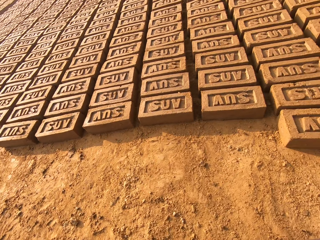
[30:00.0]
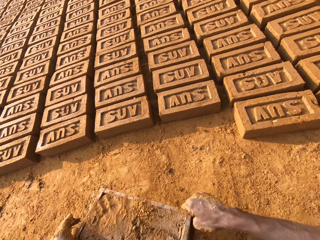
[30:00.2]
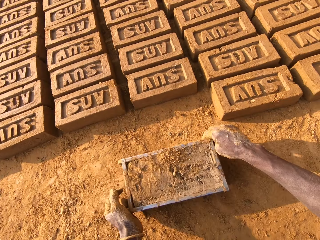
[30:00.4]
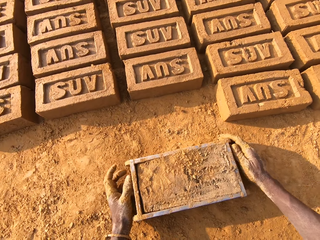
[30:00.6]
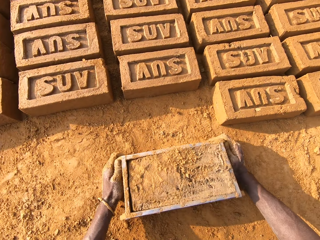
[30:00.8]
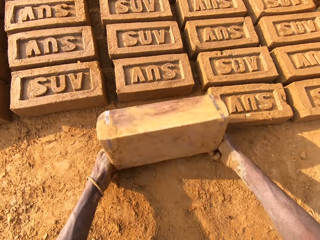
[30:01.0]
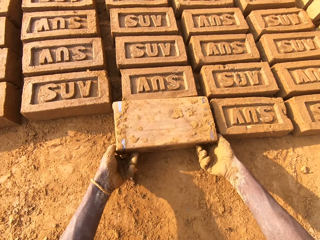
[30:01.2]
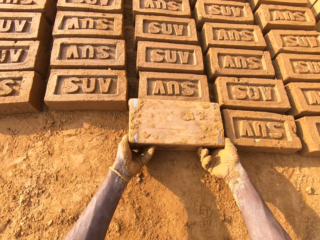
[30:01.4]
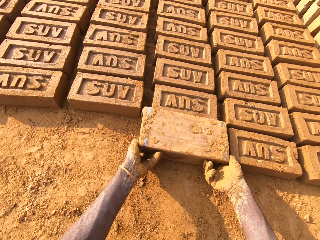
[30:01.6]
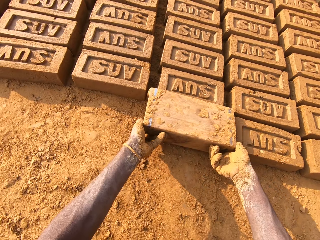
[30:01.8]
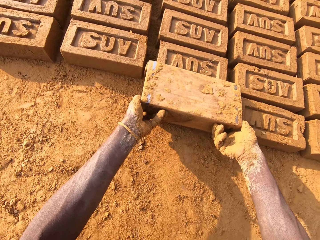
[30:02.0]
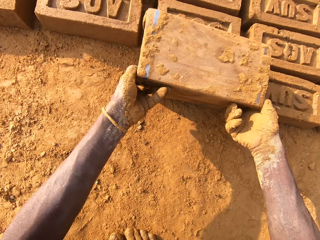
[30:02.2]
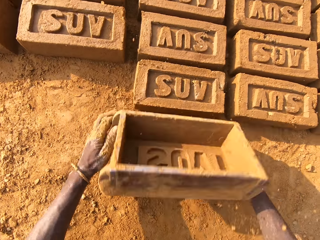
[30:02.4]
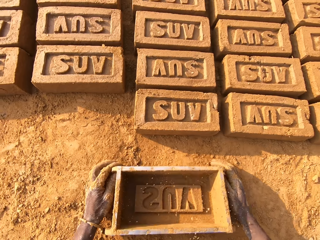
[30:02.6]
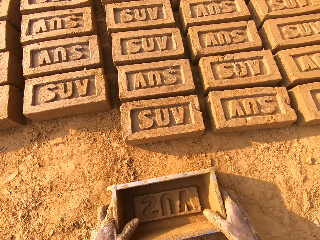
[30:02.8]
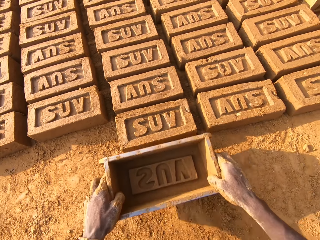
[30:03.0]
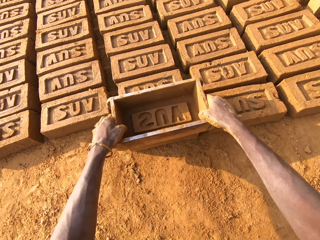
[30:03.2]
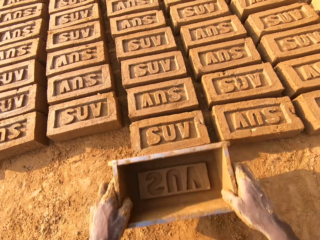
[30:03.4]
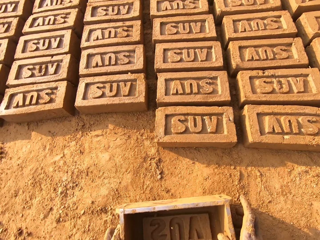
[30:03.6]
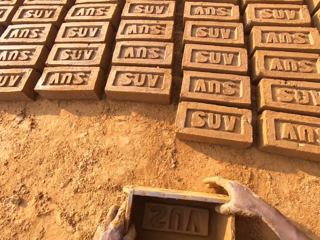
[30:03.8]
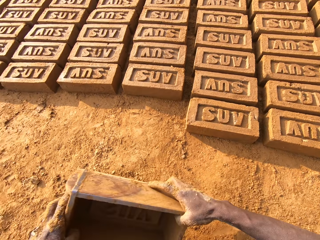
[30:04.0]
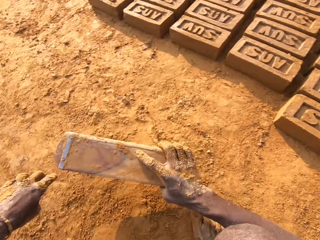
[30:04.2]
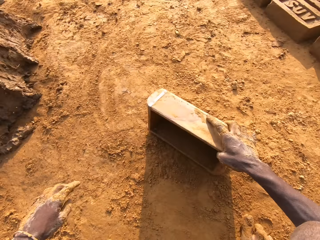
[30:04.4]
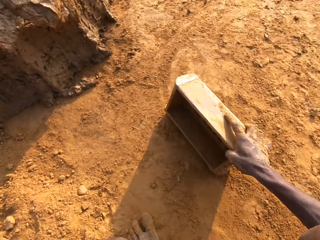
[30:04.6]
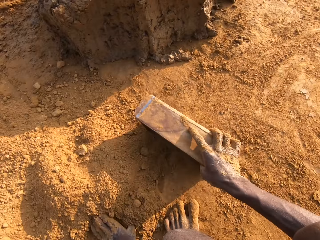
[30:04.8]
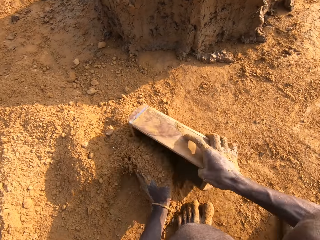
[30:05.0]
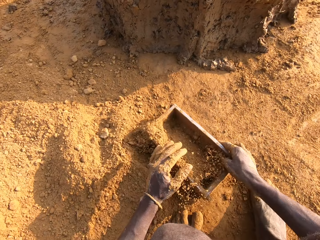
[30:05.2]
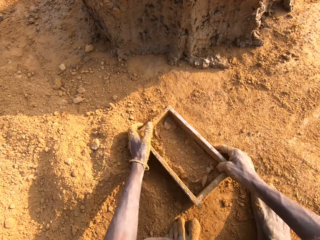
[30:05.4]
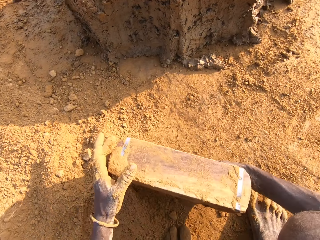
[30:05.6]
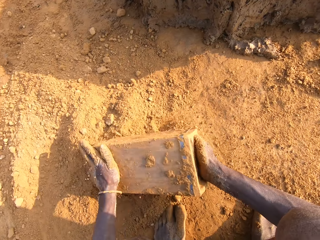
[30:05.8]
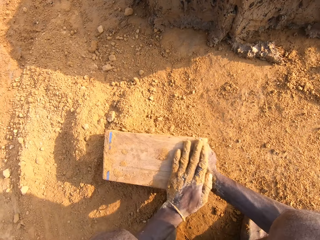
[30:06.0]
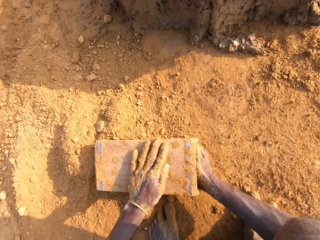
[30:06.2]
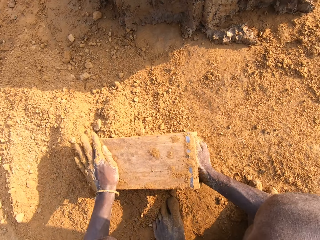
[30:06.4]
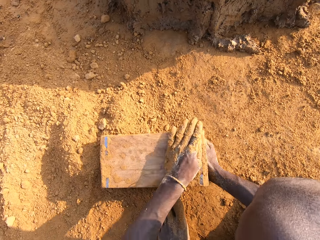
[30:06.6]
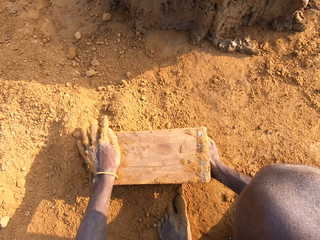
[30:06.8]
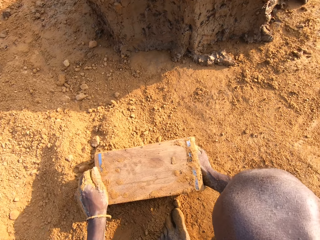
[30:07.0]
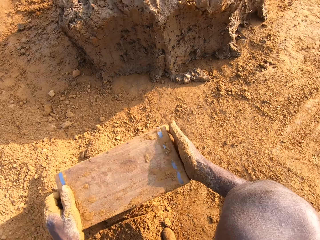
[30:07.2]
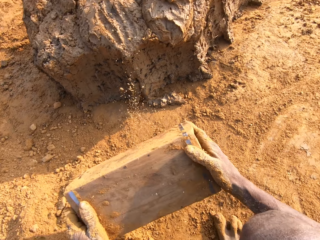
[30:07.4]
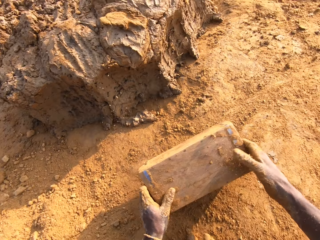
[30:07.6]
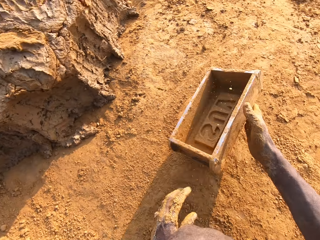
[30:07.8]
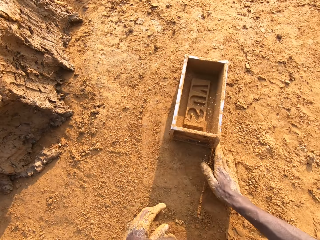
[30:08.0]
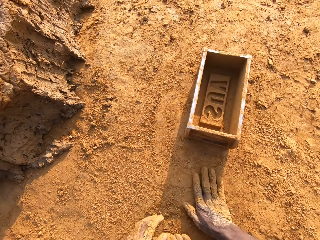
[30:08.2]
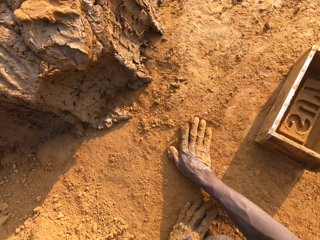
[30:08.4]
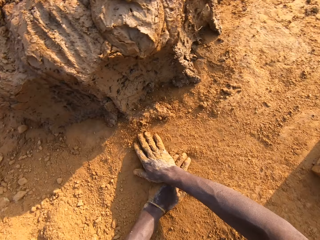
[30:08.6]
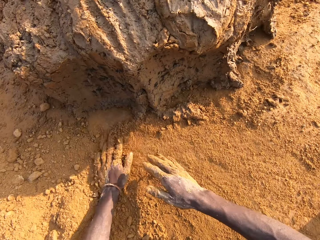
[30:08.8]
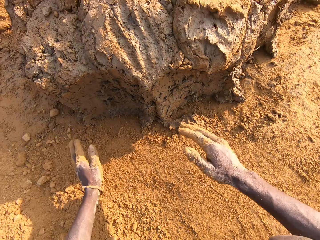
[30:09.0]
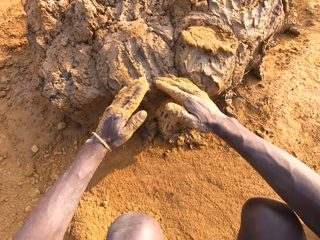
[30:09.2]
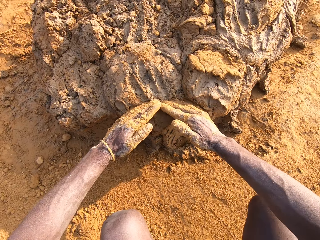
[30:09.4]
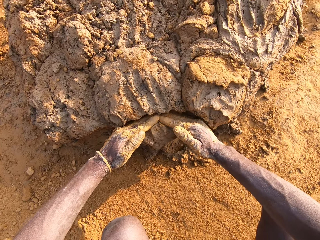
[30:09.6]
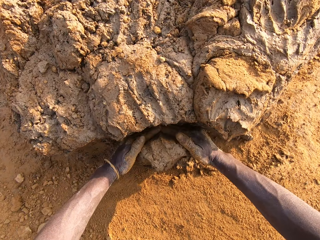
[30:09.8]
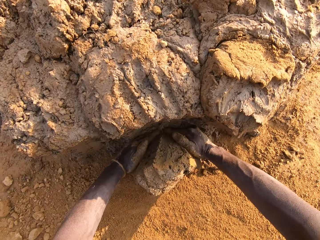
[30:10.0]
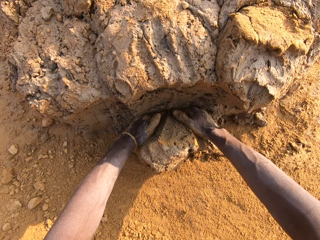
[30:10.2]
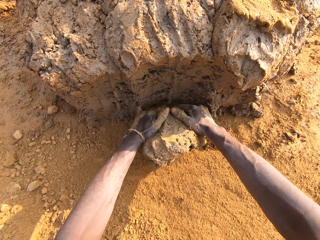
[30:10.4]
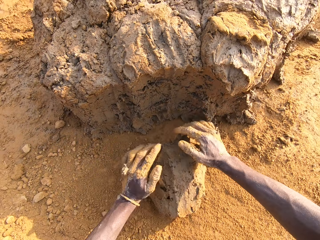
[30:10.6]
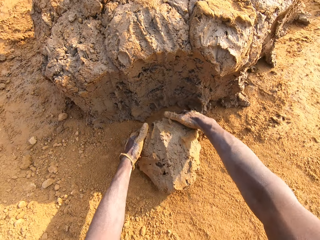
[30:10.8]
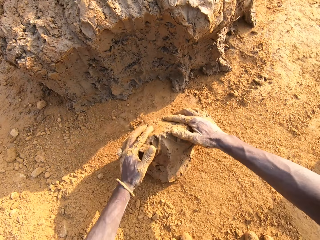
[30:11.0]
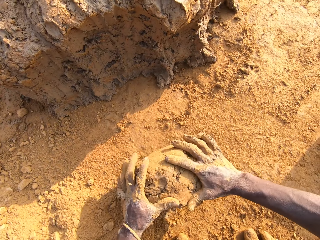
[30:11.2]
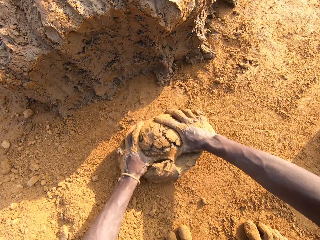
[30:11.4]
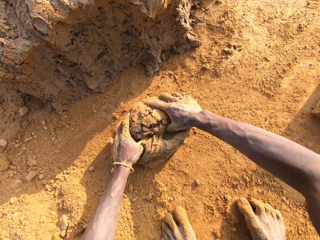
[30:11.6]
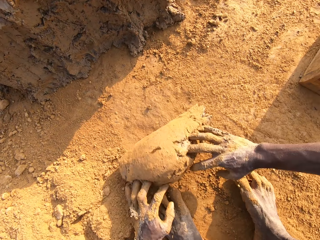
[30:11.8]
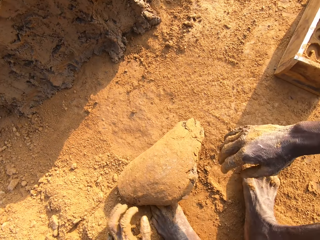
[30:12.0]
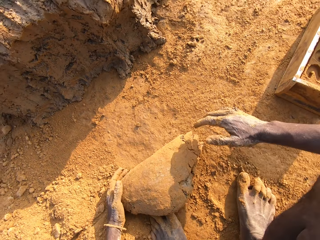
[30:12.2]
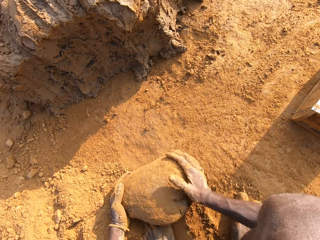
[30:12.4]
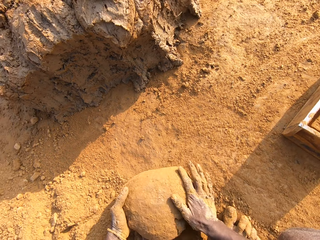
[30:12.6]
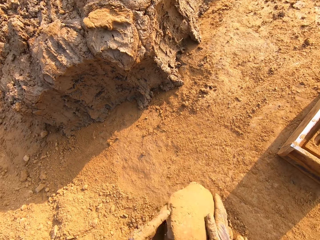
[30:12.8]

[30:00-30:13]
The camera wearer puts the brick mold on the ground. He flips the brick mold upside down. He molds the brick. He removes the brick mold from the brick. He puts the brick mold on the ground. He picks the brick mold from the ground. He taps the brick with the brick mold. He packs sand or dry soil with the brick mold. He pours out the sand from the brick mold on the ground. He cleans the base of the brick mold with his left hand. He puts the brick mold on the ground. He spreads the dry soil on the ground. He slides his hands on the ground. He cuts out mortar from the heap of mortar with his hands. He puts mud in the brick mold. He molds the mortar on the ground.

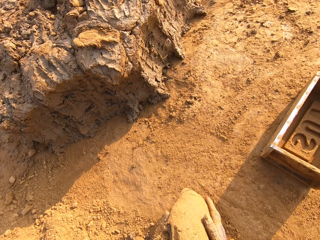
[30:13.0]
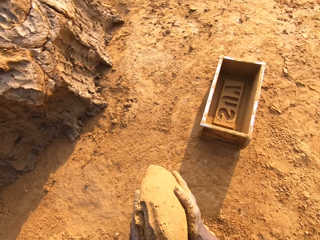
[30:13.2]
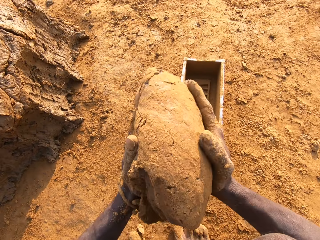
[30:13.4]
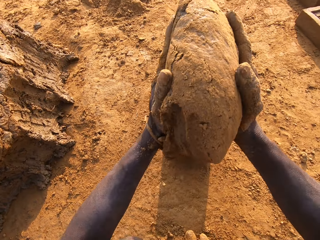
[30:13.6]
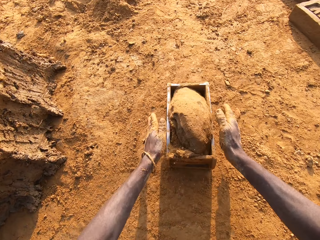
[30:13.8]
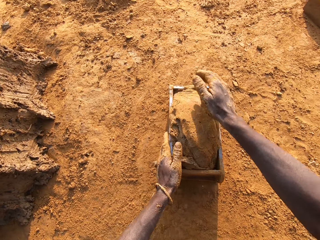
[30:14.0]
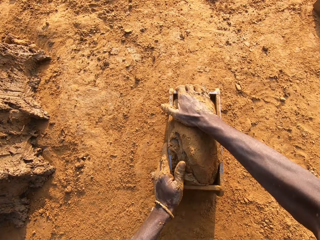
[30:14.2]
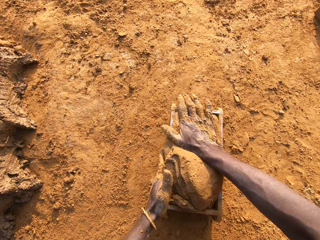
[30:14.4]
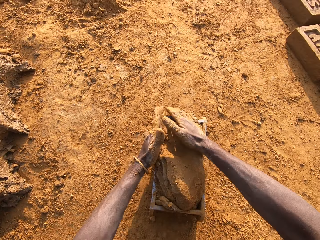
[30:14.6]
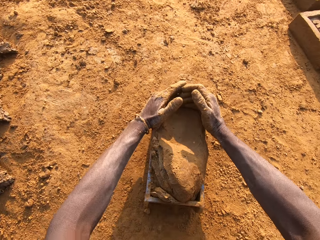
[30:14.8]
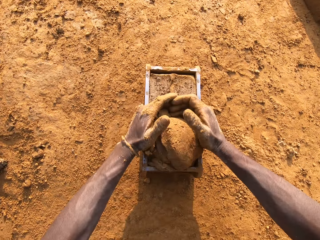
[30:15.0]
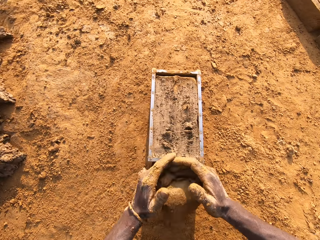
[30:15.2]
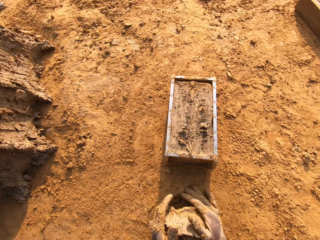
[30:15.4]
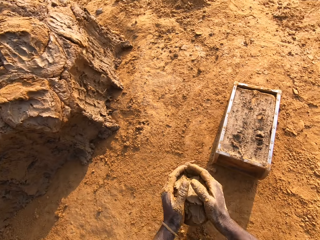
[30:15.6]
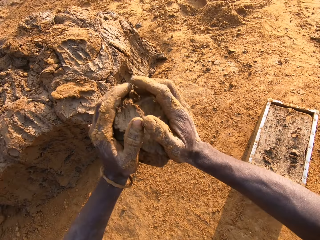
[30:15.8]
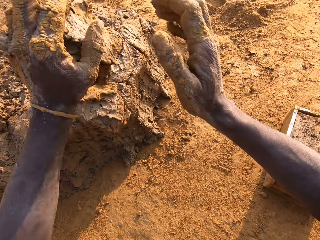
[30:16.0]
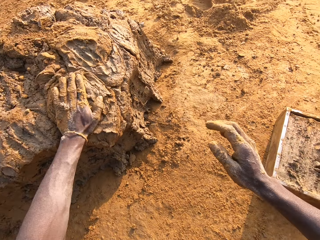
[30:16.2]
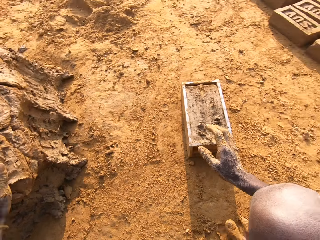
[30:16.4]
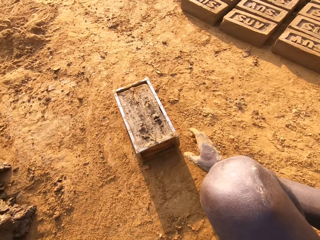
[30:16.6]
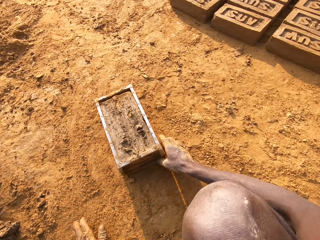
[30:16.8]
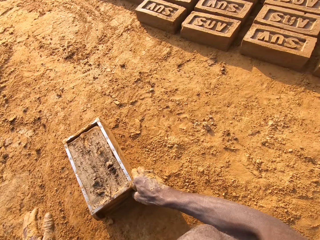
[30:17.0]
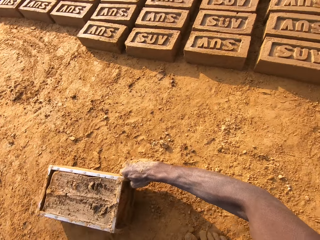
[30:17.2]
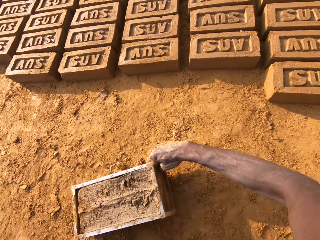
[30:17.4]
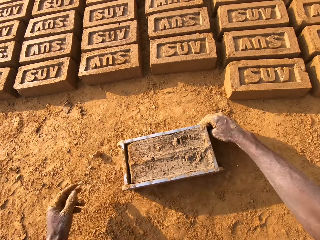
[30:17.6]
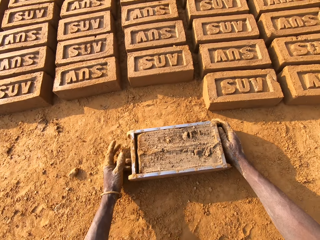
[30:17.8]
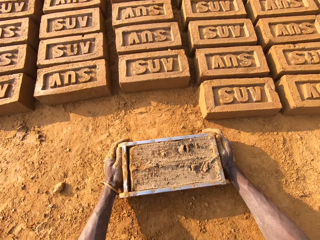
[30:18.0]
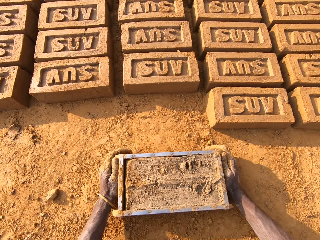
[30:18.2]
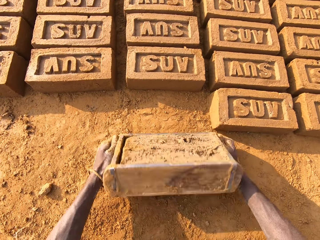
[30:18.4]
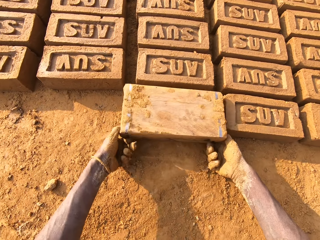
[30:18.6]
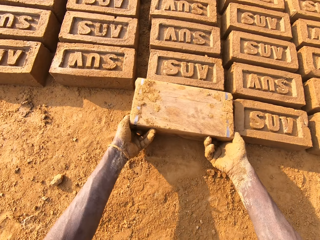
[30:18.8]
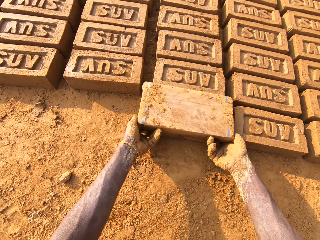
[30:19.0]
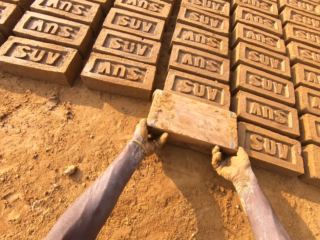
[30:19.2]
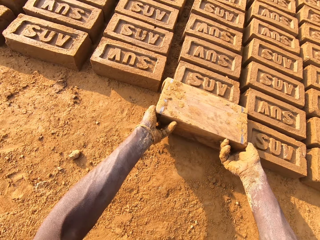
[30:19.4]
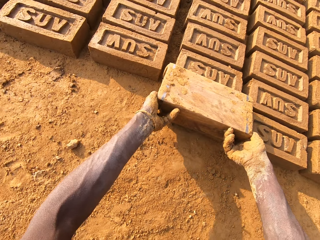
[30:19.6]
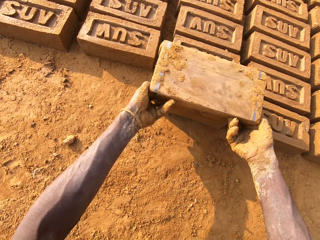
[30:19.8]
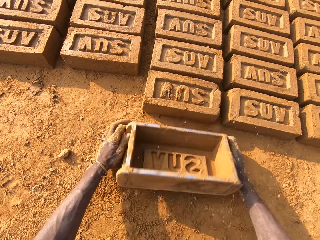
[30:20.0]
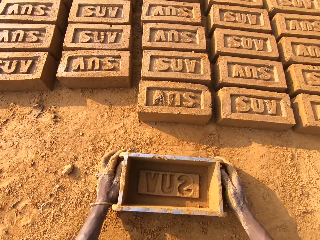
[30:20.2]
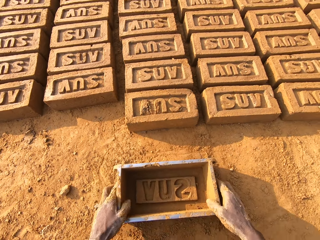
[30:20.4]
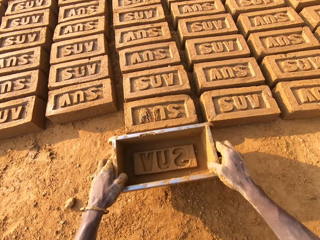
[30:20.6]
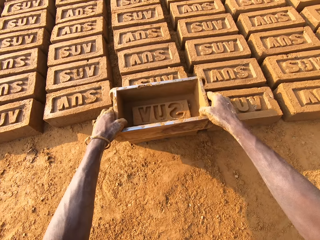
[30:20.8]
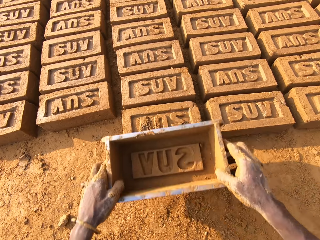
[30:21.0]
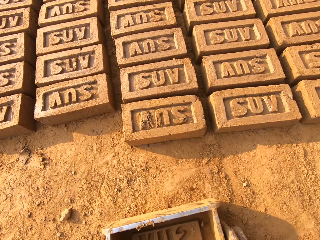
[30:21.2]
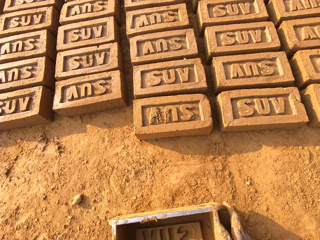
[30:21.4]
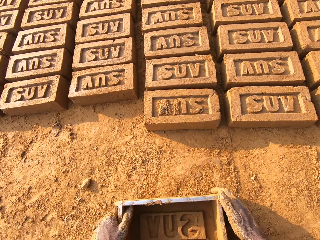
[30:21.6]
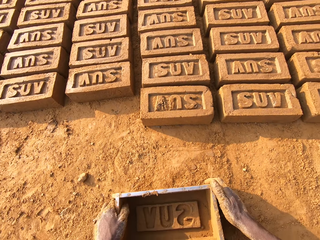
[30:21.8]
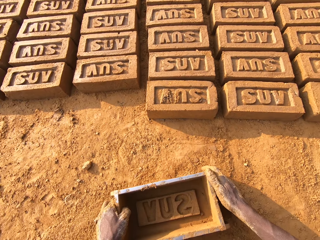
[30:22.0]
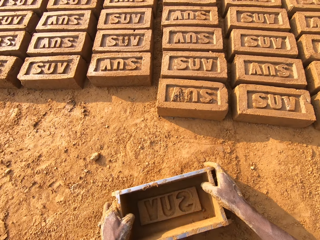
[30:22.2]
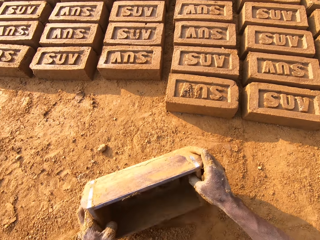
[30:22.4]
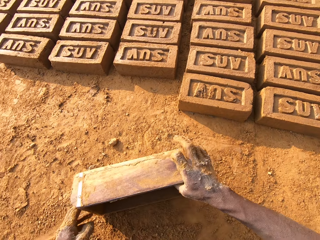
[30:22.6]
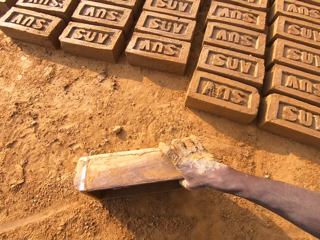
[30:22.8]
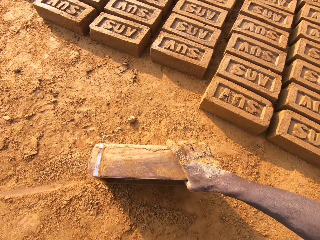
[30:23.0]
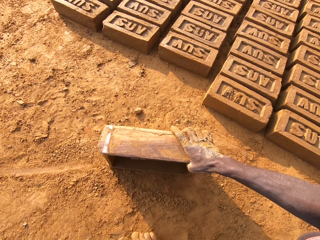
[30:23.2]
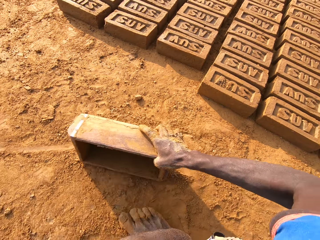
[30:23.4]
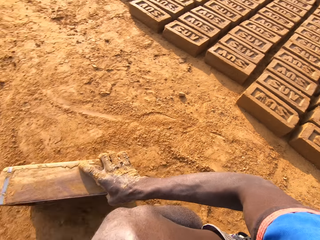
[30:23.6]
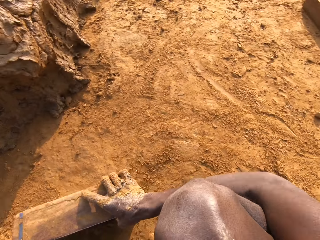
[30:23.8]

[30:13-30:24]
The camera wearer loads the mortar into the brick mold. He scrapes the mortar from the brick mold with his hands. He drops the mortar in his hand on the heap of mortar. He moves the brick mold closer to the bricks on the ground. He flips the brick mold upside down. He molds the brick. He removes the brick mold from the brick. He puts the brick mold on the ground. He picks the brick mold from the ground. He taps the brick with the brick mold. He moves the brick mold to the sandy part.
